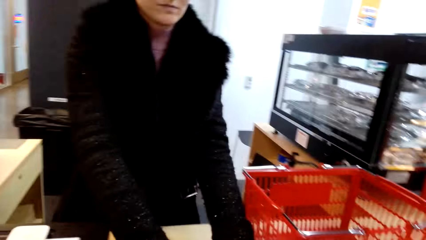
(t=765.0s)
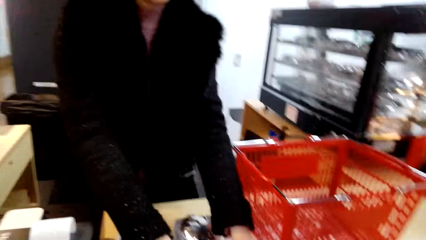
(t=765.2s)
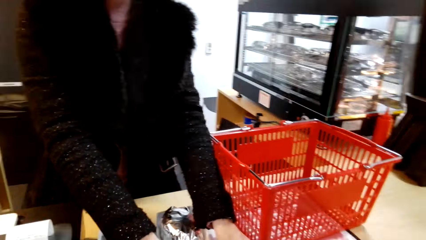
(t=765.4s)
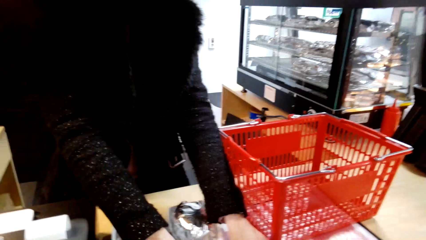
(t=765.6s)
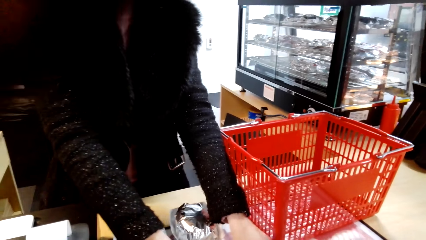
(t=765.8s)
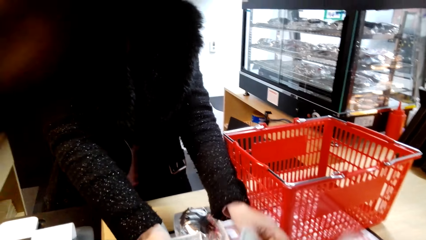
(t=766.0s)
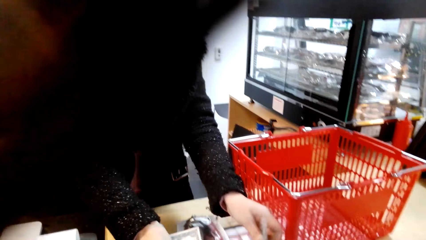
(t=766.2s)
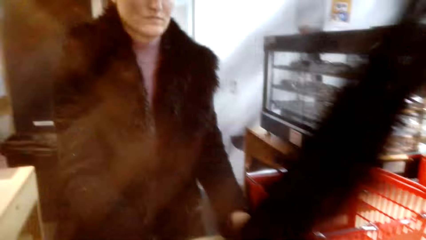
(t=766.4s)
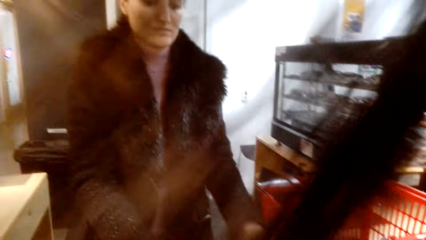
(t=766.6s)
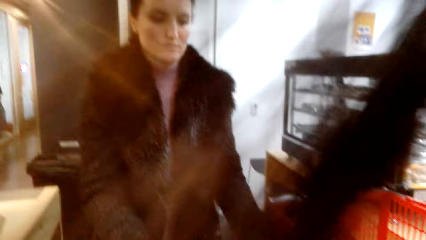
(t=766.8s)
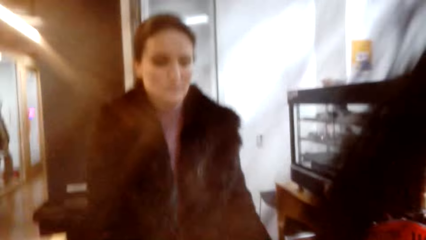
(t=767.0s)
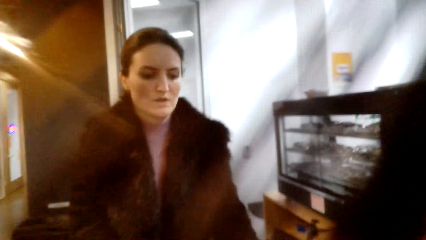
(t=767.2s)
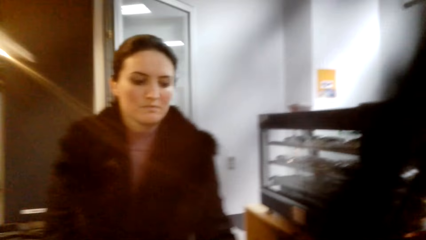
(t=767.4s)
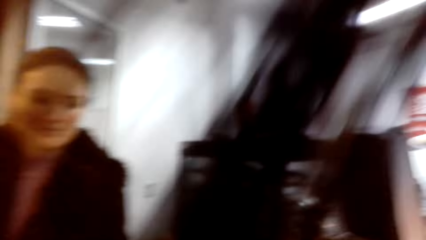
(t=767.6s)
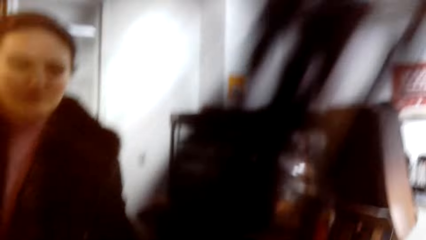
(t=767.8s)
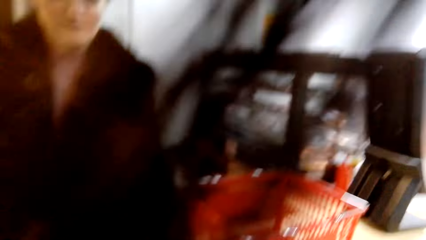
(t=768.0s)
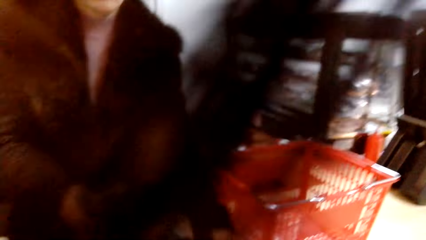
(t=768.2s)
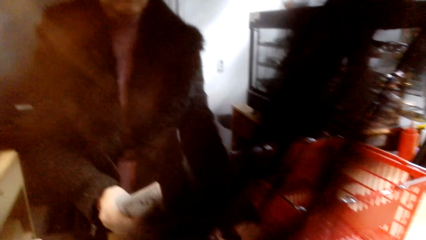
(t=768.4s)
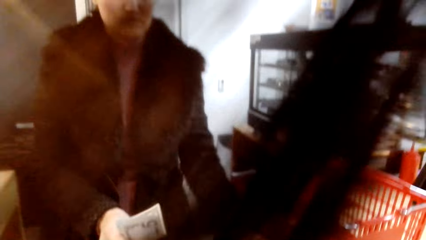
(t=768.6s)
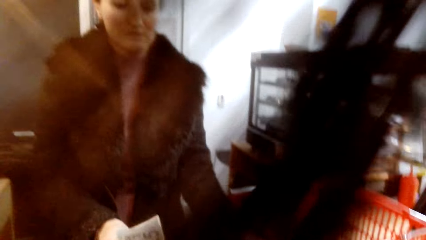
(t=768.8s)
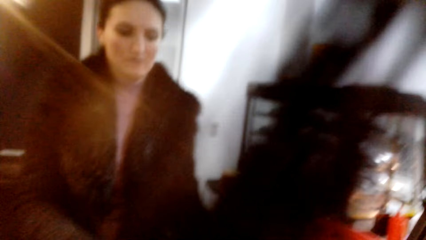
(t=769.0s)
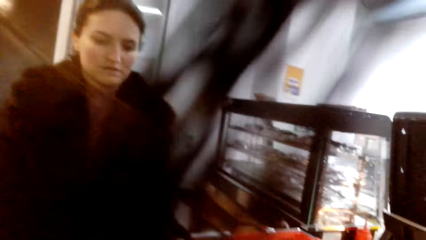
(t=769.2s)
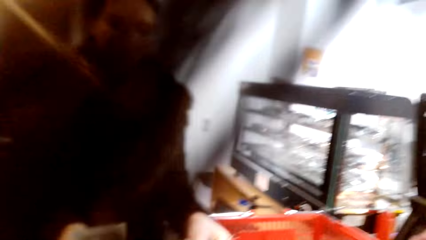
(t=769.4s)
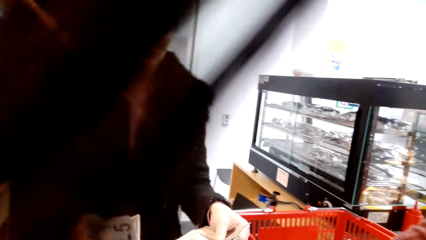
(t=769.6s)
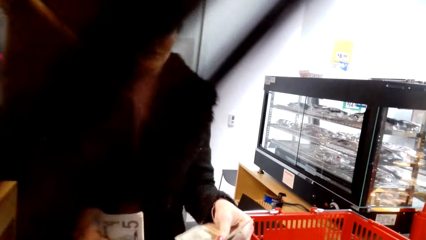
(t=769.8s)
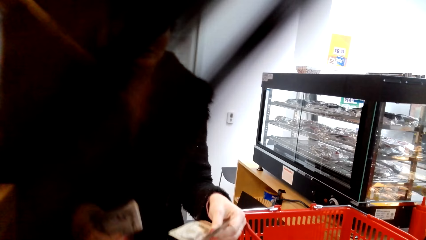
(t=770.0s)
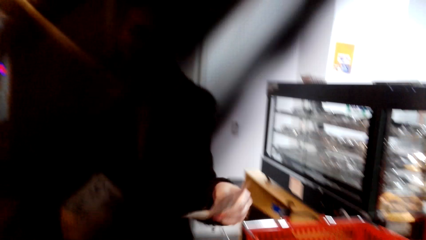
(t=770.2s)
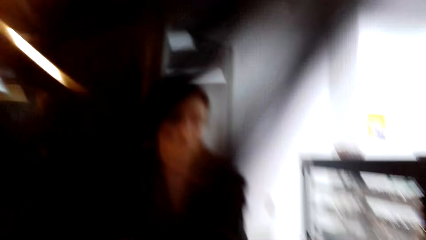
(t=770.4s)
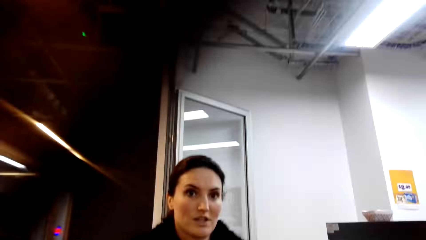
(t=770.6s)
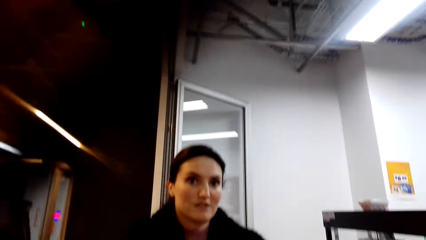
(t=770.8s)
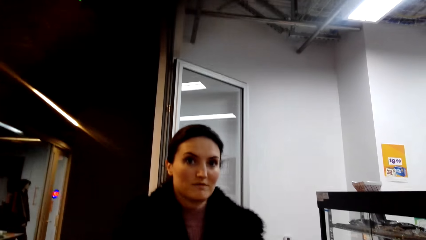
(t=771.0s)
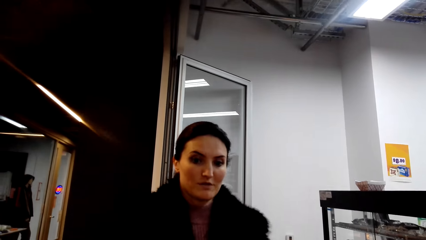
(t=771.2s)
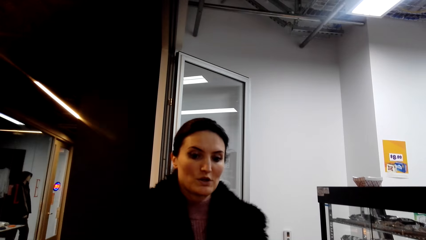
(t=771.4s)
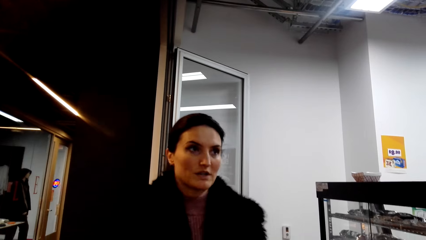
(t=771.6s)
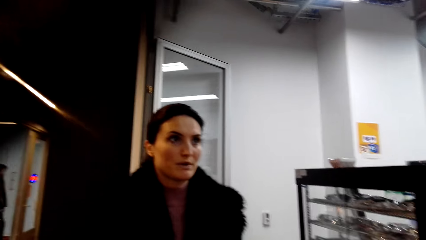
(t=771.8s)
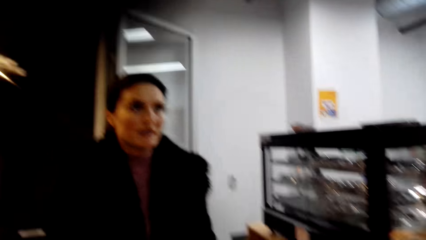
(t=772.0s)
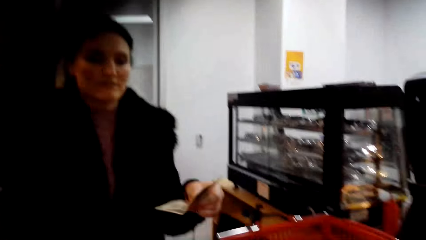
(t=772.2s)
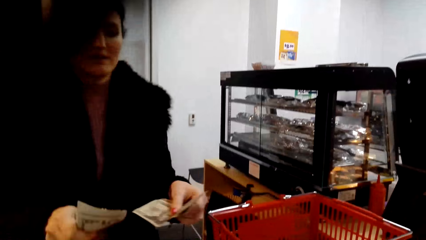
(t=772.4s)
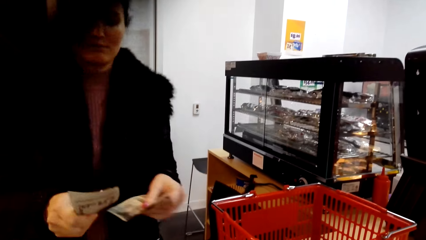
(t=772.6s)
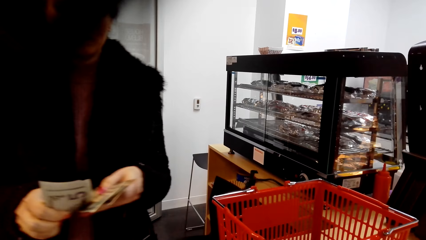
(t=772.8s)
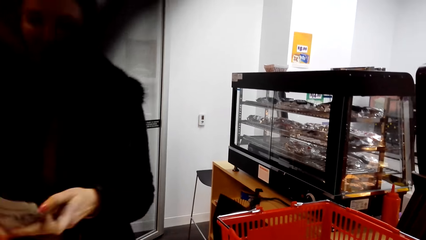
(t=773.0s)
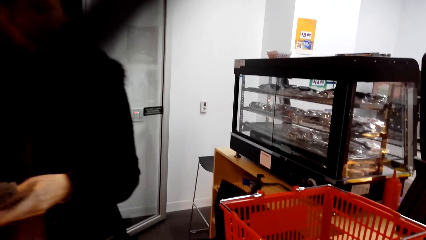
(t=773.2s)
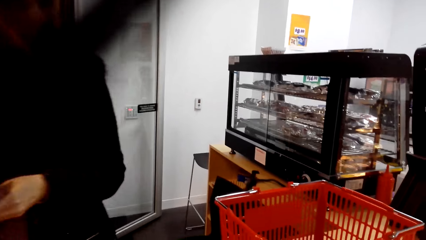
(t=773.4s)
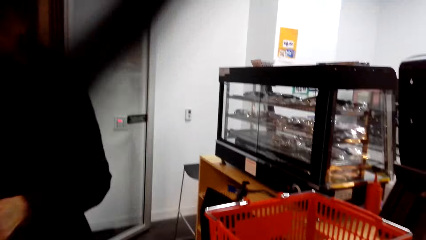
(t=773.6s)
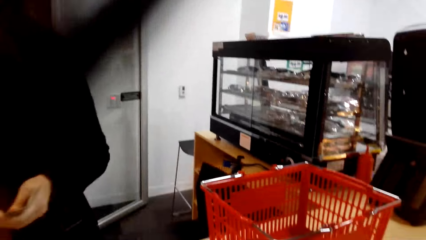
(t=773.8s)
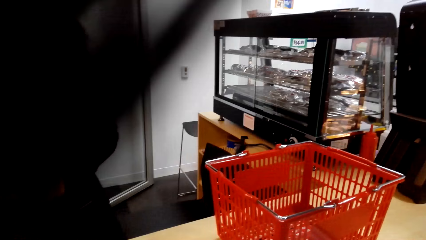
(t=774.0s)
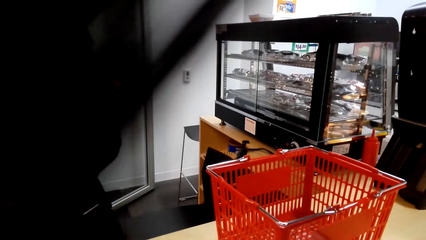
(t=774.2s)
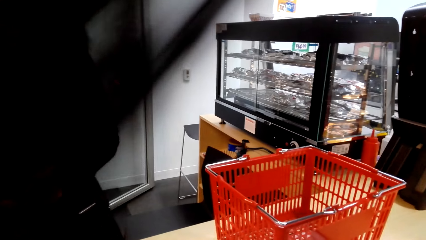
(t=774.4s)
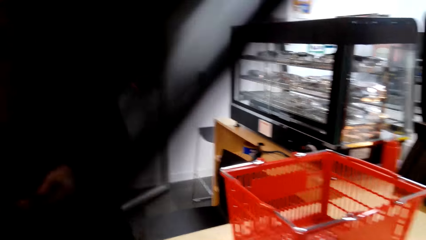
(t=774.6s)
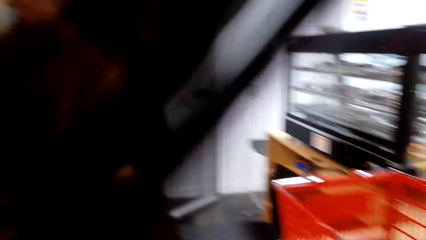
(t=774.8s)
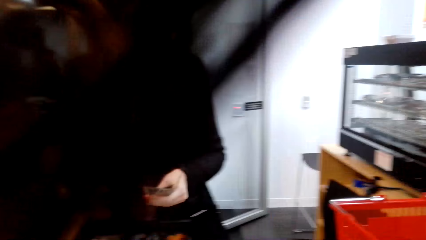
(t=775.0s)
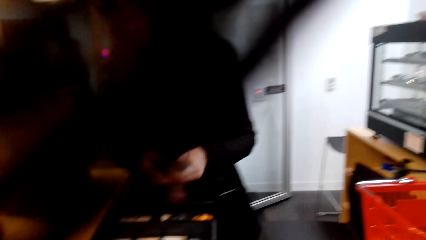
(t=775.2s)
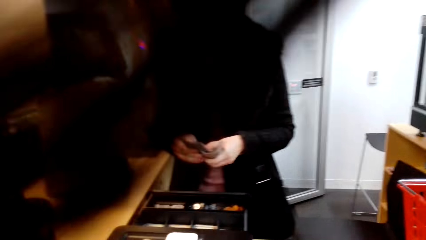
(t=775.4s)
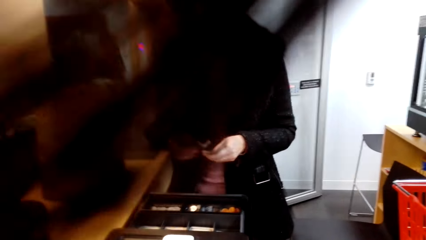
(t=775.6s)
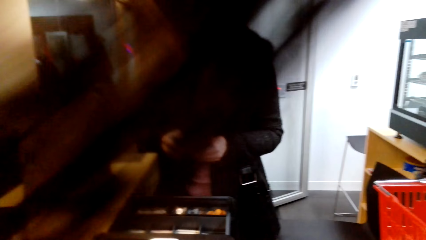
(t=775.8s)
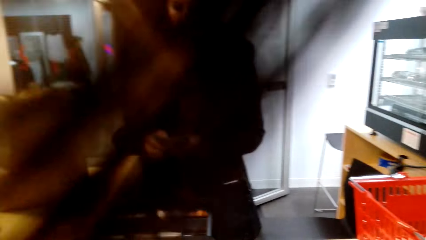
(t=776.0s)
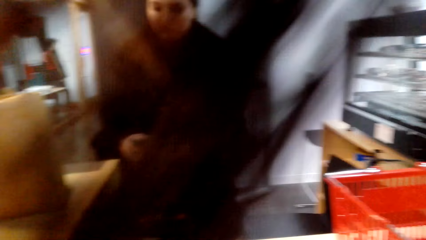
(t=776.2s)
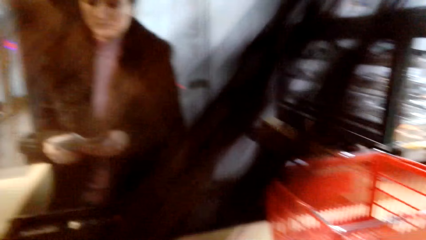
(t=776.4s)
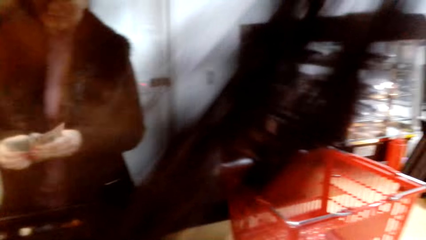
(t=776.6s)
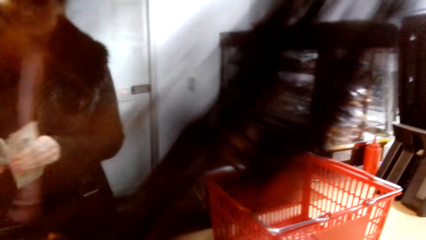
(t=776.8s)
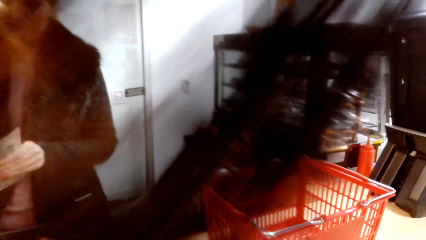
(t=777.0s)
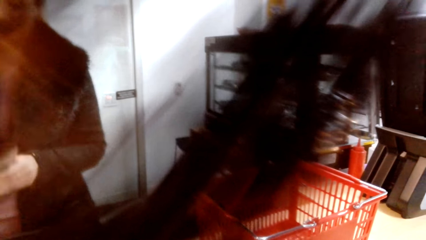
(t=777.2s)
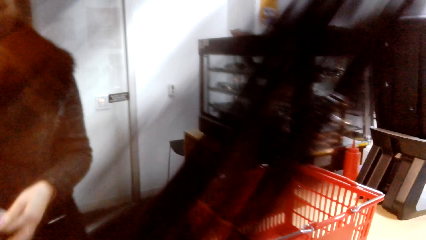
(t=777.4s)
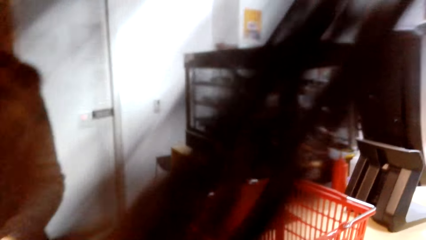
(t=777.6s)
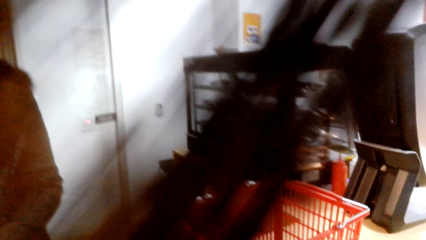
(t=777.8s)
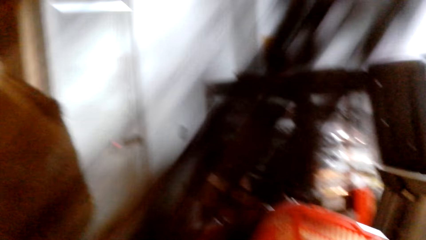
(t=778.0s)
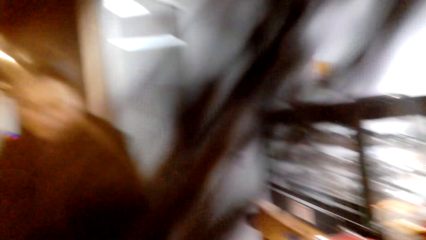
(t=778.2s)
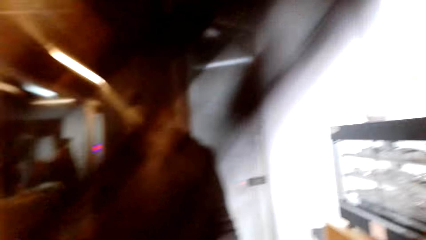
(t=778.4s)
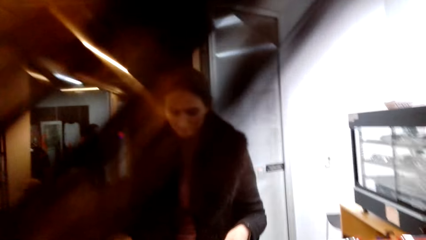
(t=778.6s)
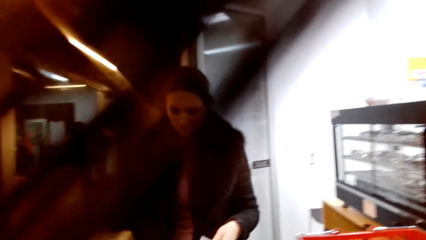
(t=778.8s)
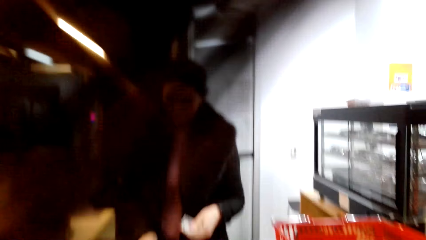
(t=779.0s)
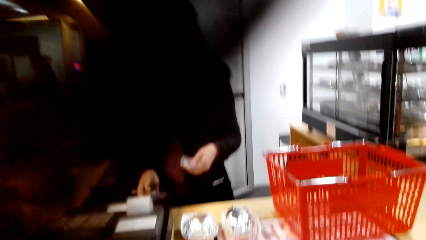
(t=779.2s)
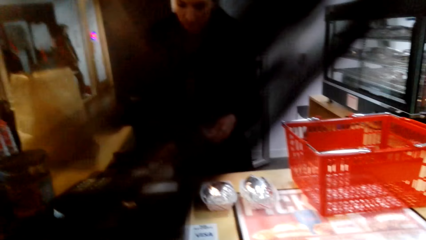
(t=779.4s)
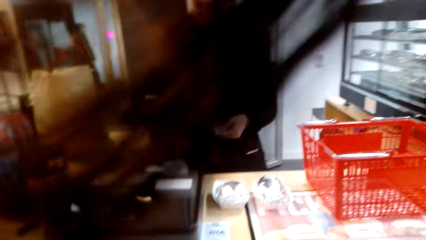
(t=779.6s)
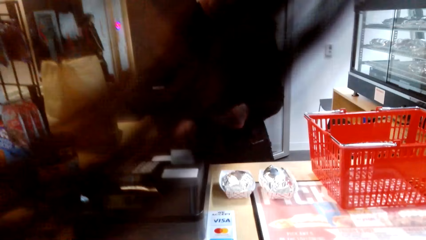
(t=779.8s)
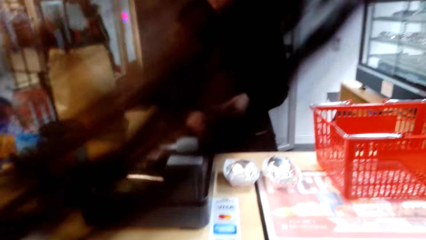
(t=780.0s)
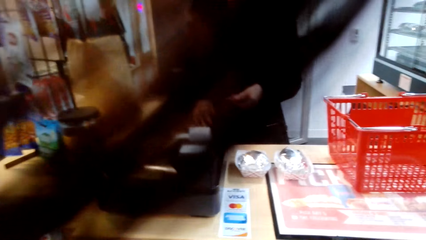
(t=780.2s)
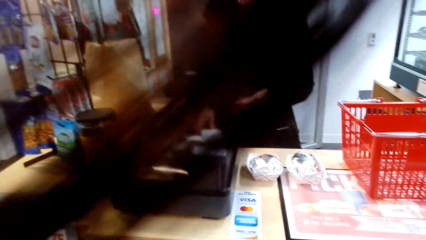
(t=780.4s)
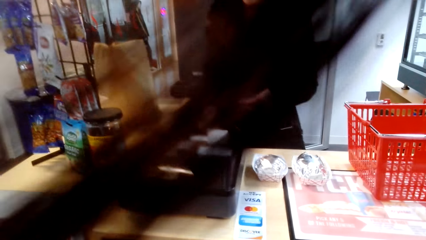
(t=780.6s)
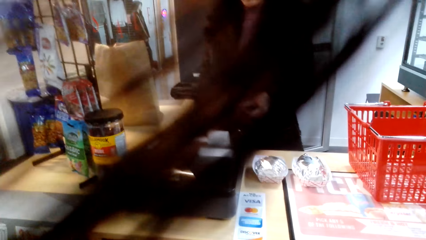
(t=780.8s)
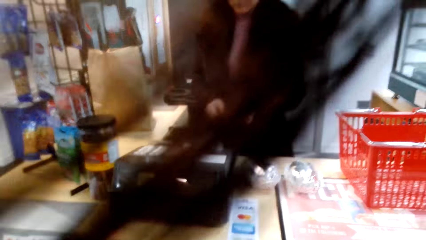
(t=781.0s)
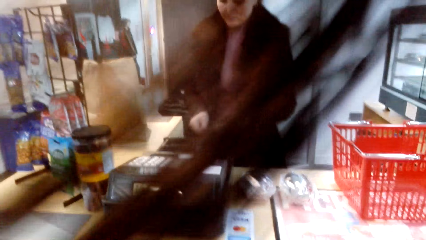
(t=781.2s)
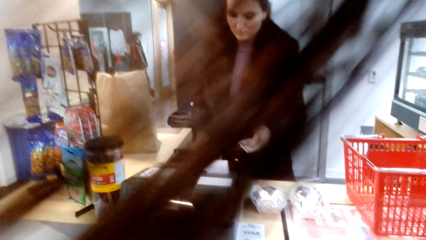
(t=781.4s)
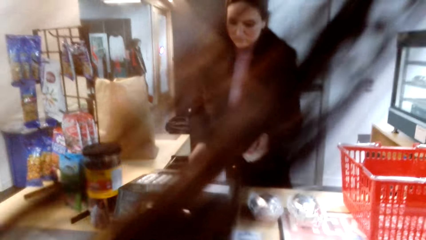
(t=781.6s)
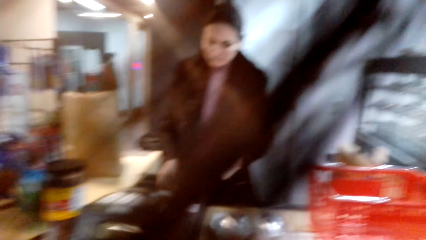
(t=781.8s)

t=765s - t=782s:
A woman counts the cash and picks up the cash on the counter.
